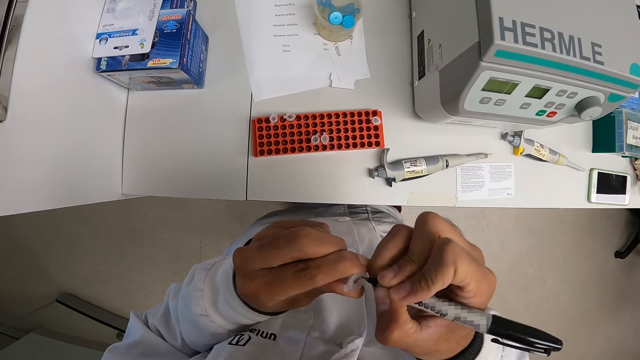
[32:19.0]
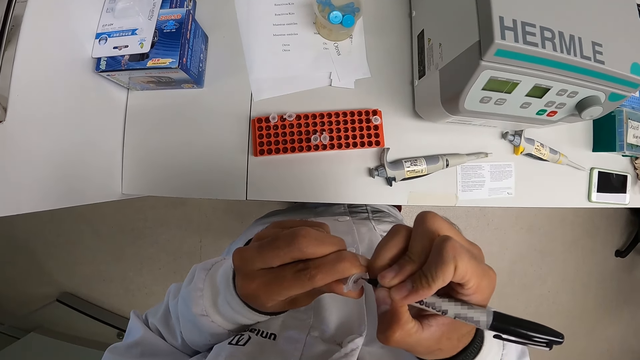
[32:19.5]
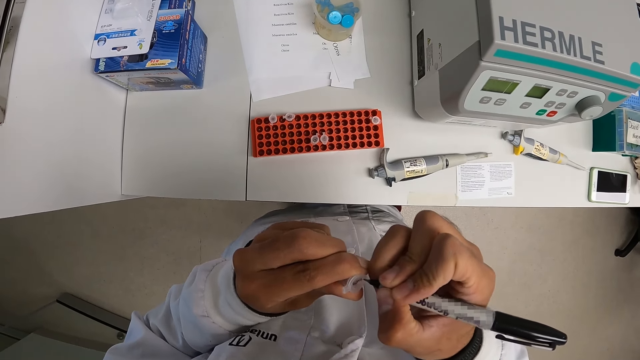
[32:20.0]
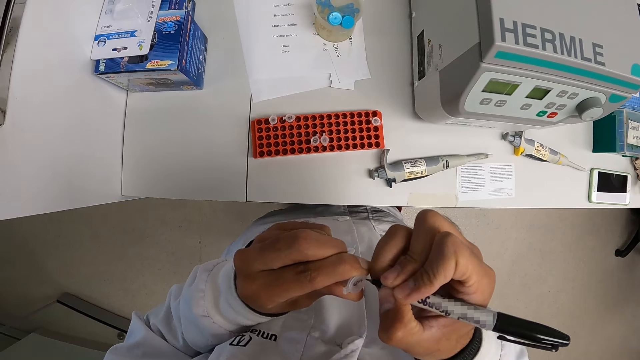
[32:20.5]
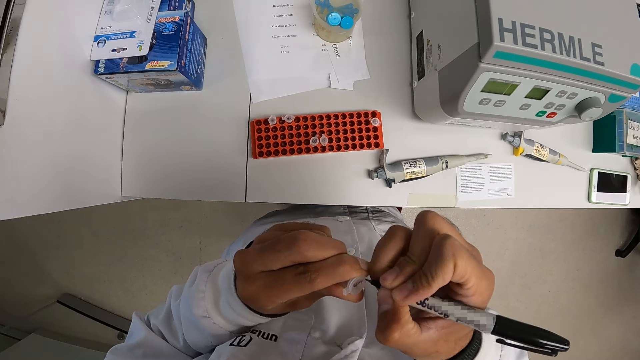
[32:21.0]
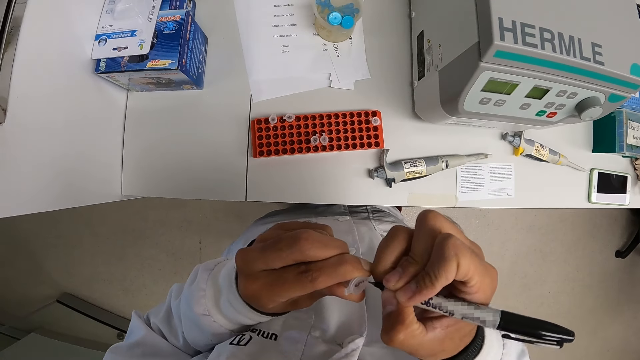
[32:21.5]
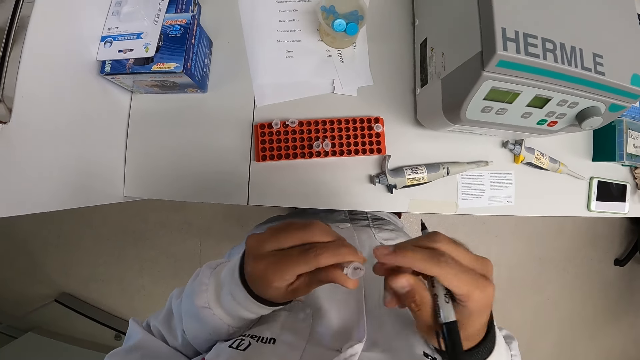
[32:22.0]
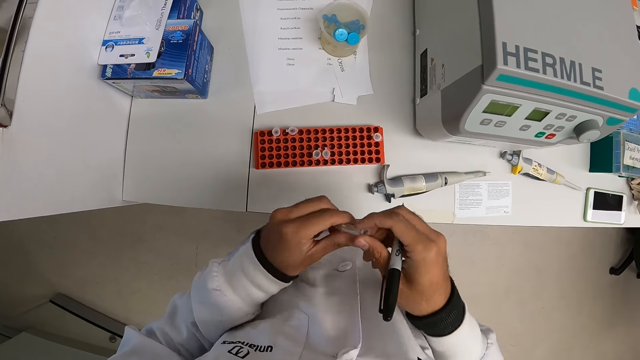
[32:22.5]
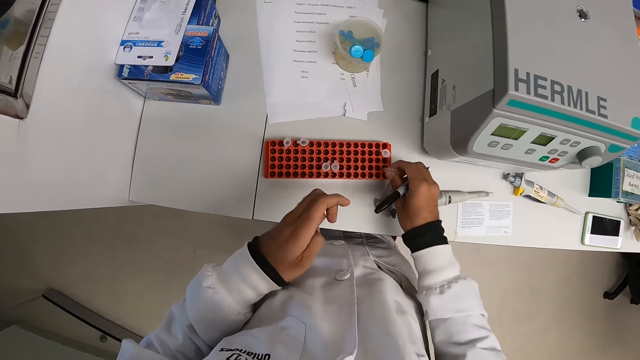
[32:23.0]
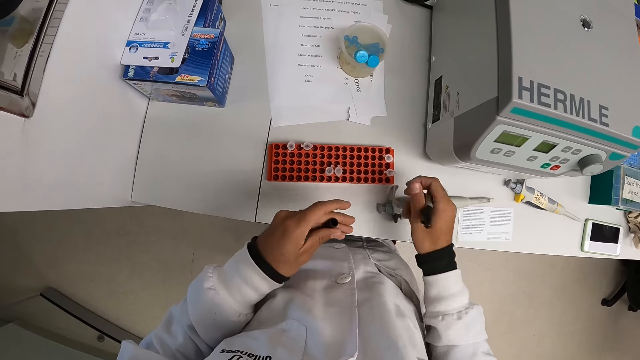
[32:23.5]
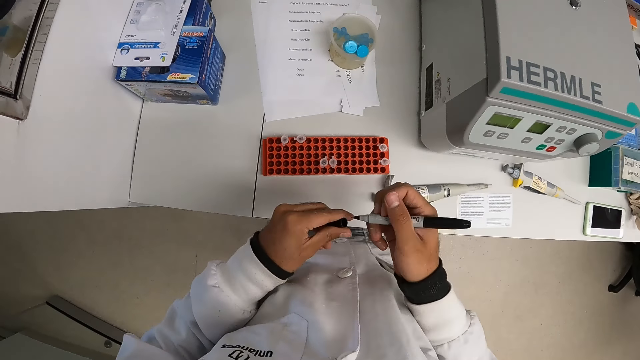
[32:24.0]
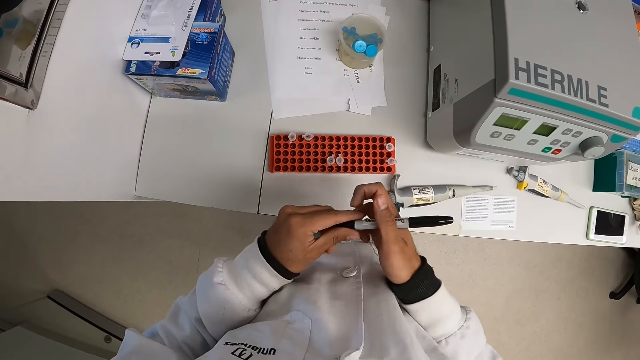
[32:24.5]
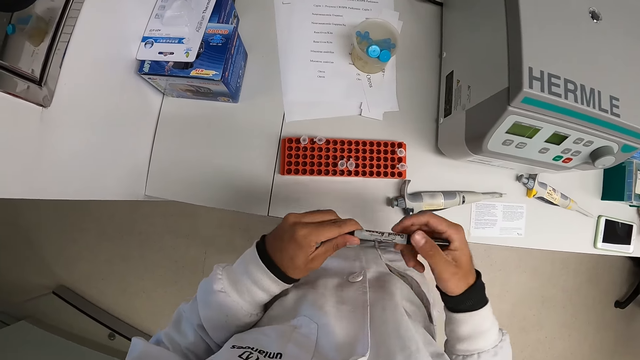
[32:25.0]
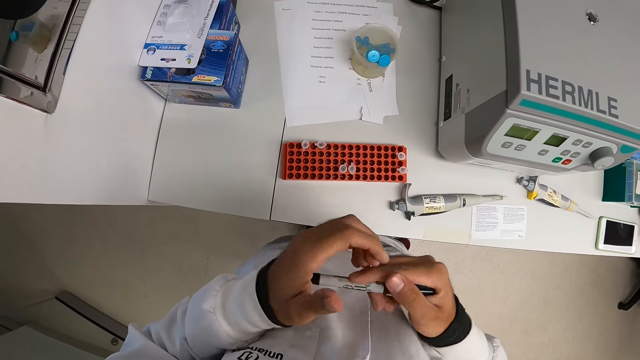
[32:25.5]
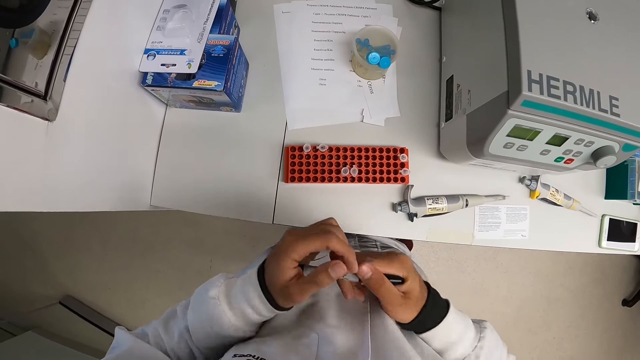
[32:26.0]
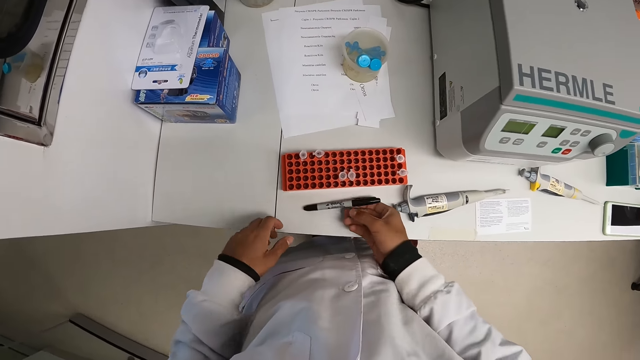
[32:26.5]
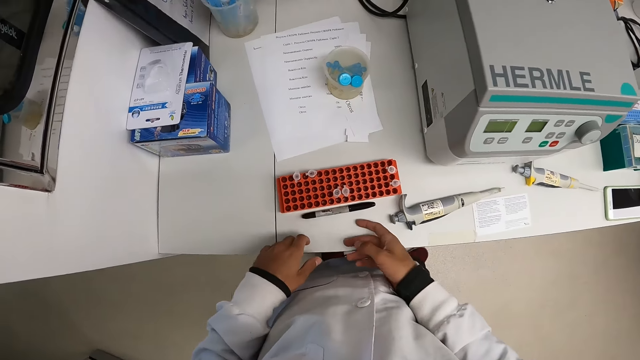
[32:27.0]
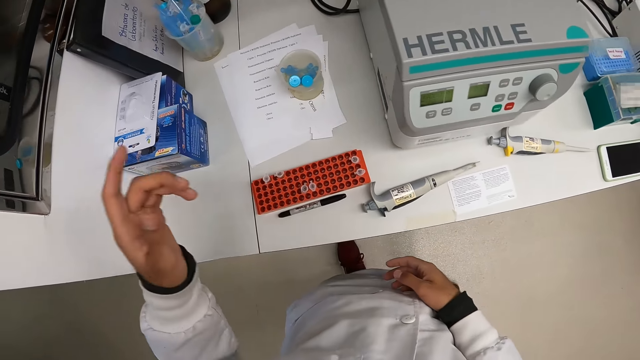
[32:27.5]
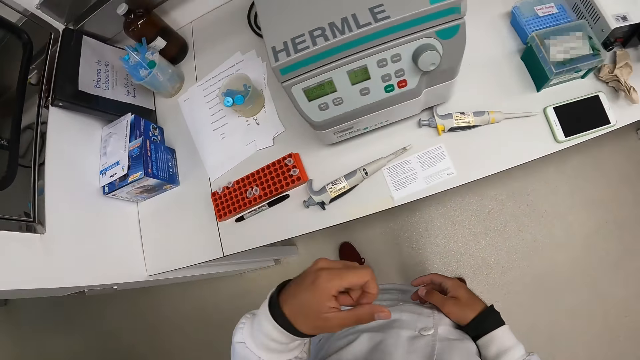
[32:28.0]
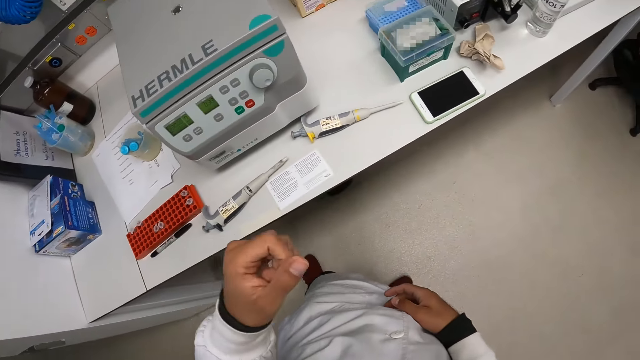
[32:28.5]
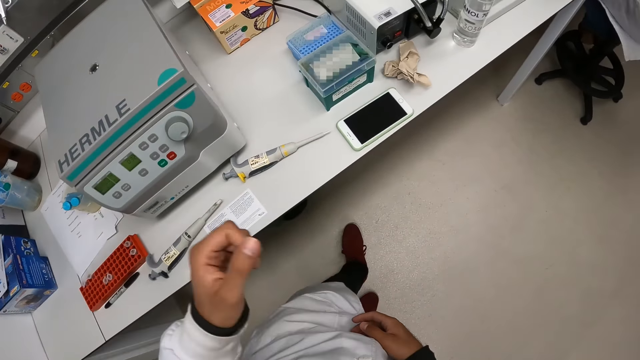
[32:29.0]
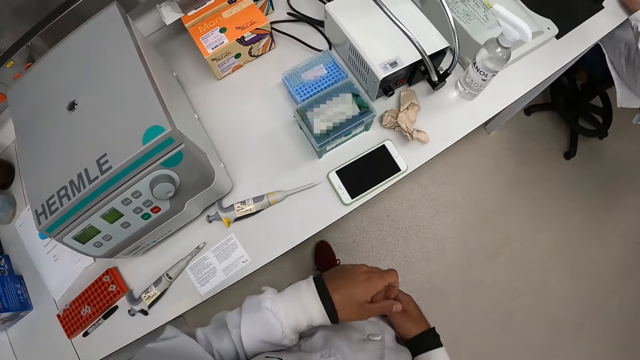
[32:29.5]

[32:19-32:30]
The camera wearer passes the tube from his left hand to his right hand. He drops the tube in the tube rack with his right hand. He covers the marker with the cover in his left hand. He drops the marker on the white table with his right hand. He moves his hand.

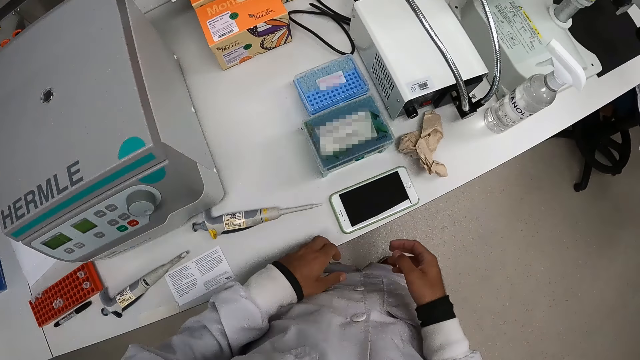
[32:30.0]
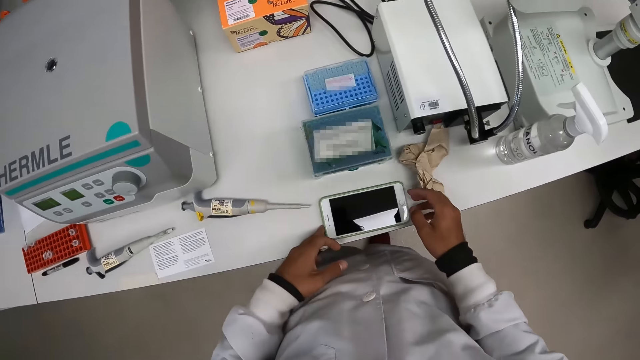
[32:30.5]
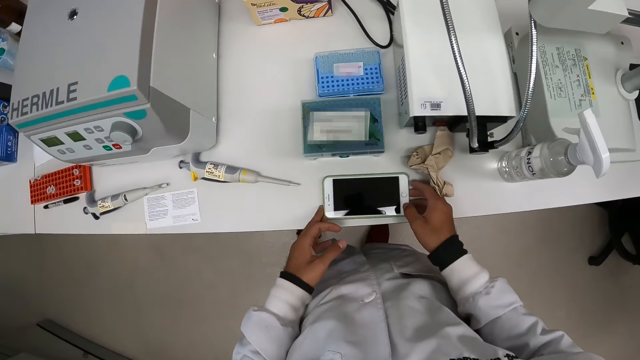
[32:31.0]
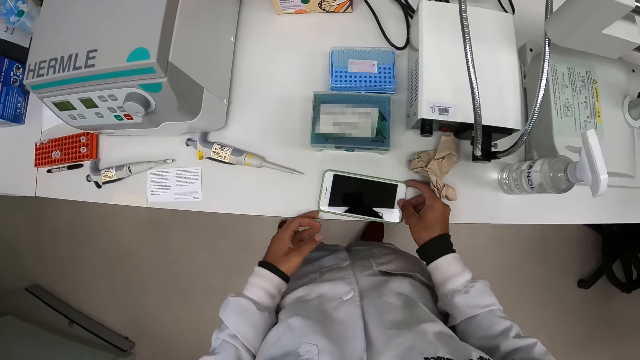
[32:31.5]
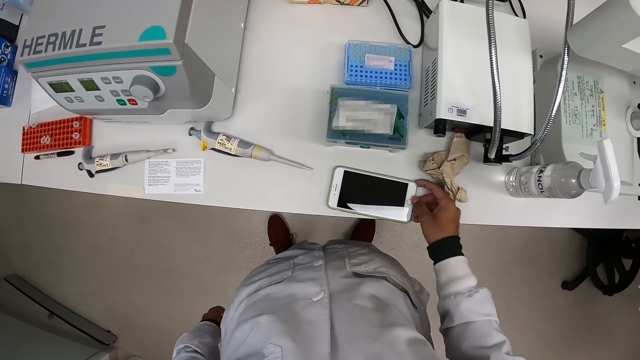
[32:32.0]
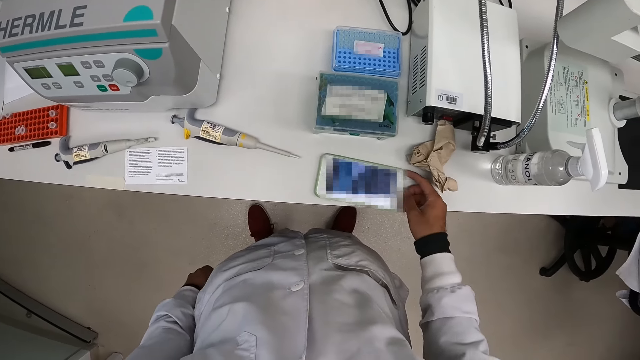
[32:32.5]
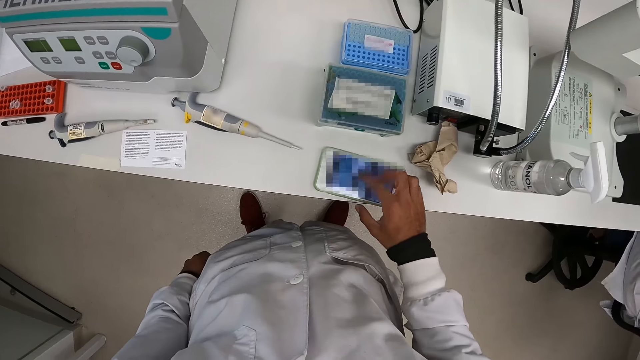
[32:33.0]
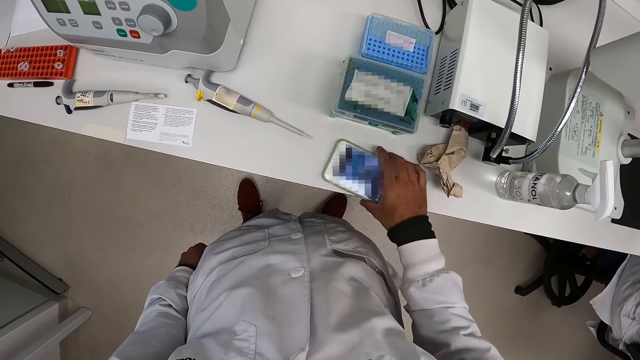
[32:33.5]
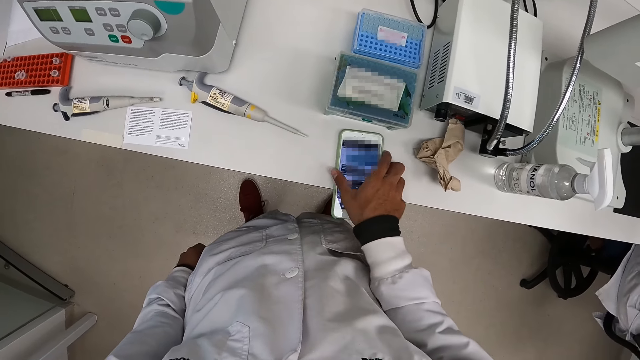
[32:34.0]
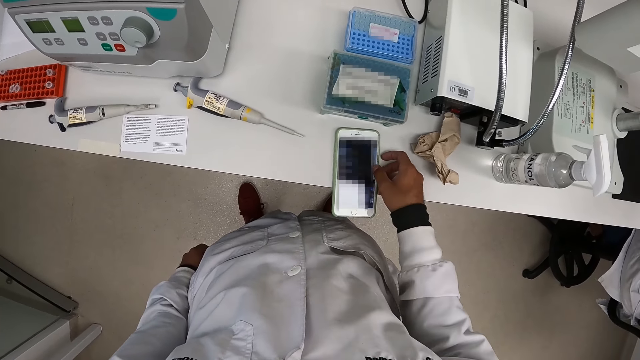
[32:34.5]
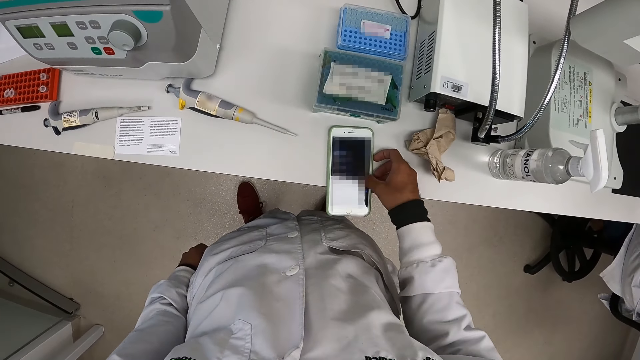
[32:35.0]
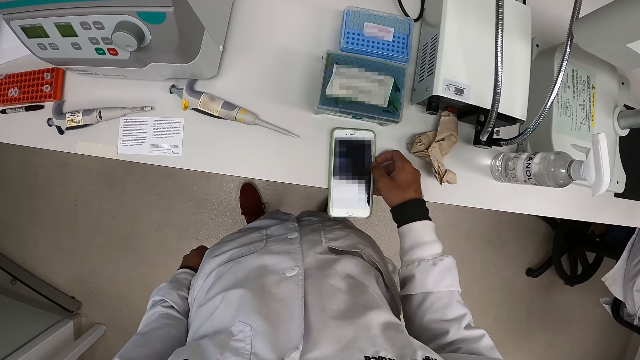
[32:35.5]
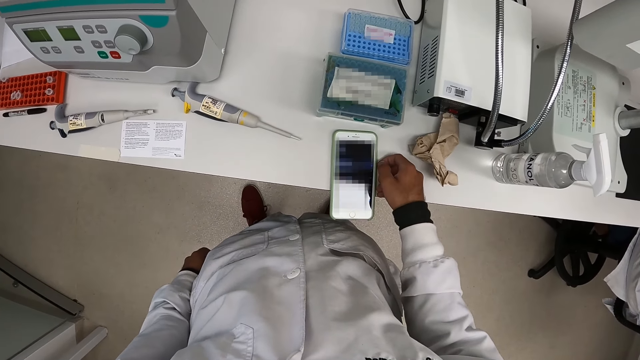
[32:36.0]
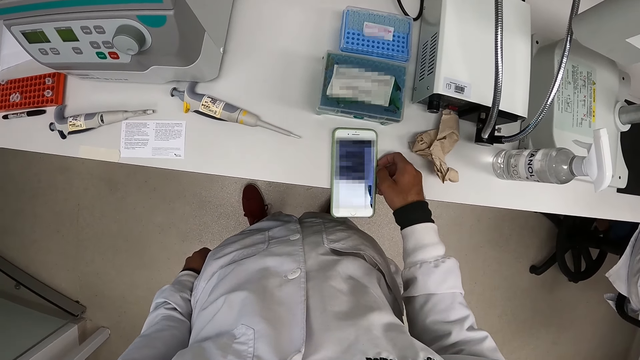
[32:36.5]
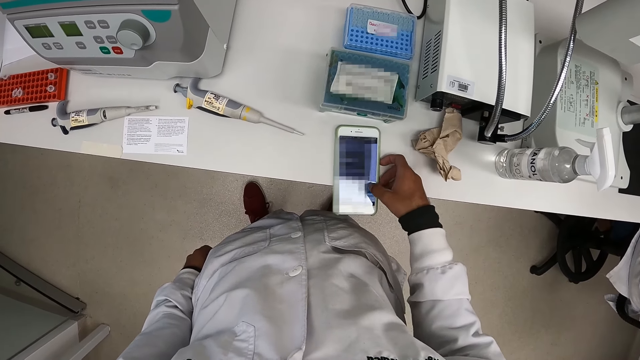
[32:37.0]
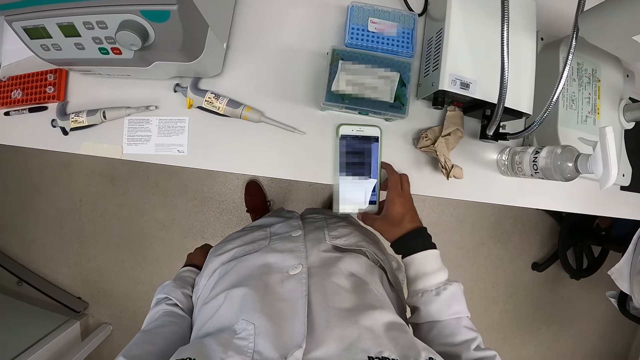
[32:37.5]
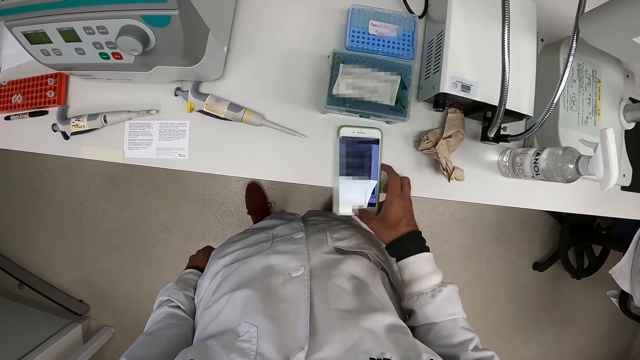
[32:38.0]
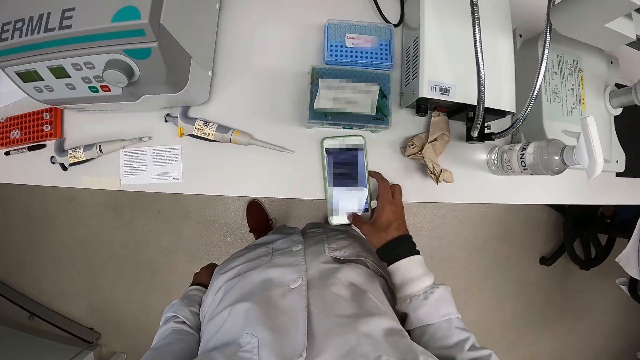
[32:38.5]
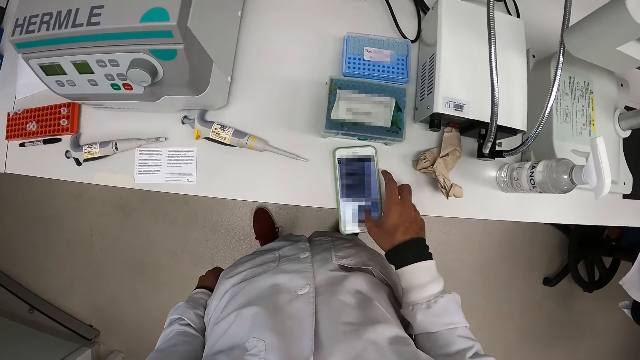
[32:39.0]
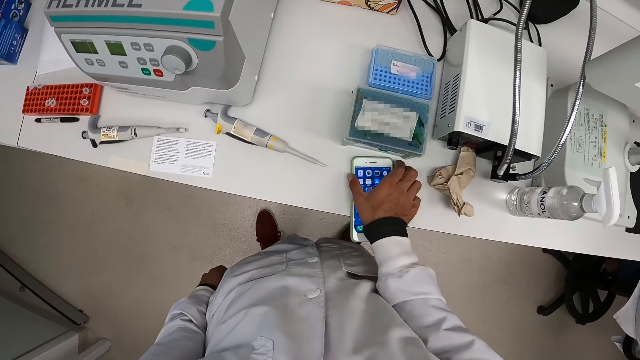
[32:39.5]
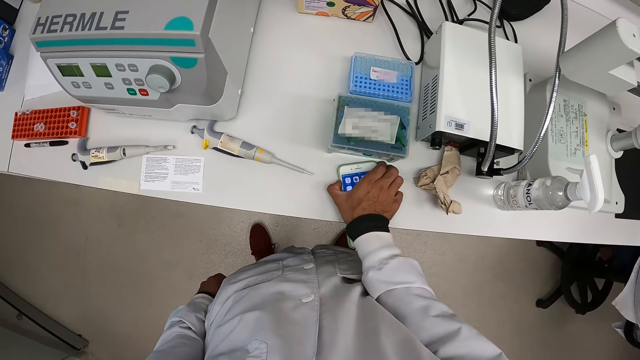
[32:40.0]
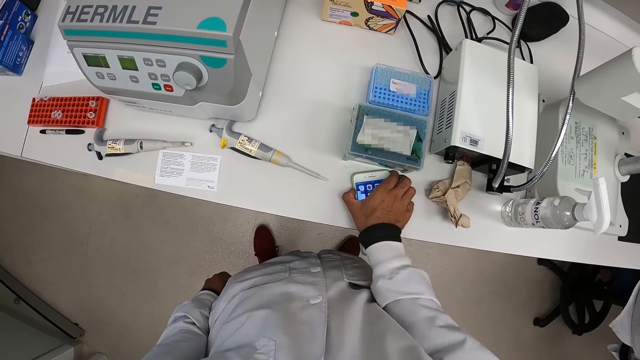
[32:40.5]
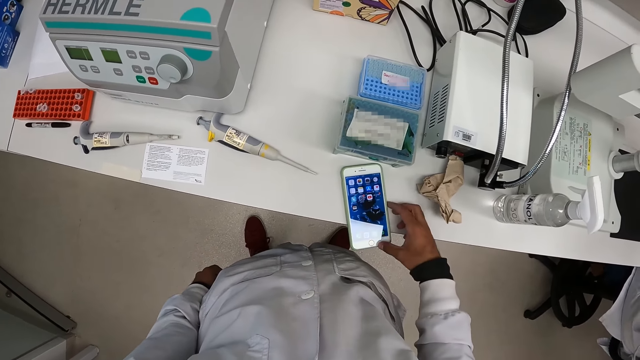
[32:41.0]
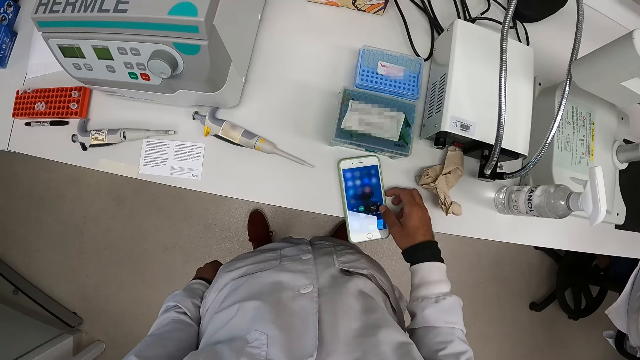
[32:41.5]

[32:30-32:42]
The camera wearer moves the phone on the counter top. He touches the phone on the white table with both hands. He operates the phone on the table with his right hand.
